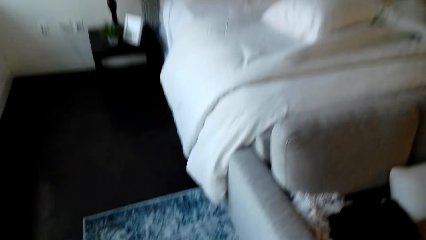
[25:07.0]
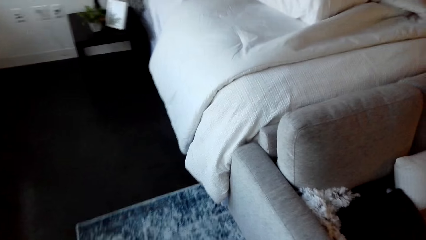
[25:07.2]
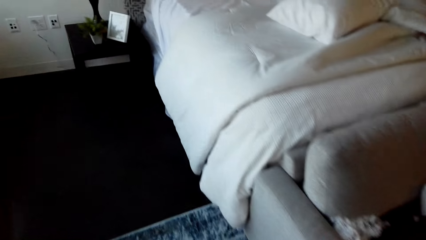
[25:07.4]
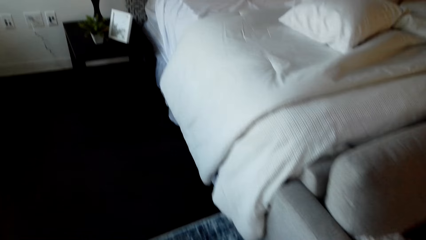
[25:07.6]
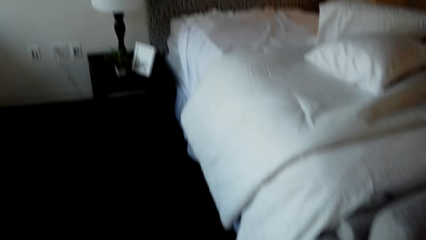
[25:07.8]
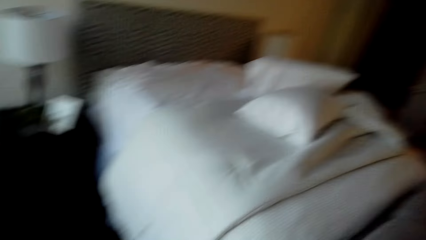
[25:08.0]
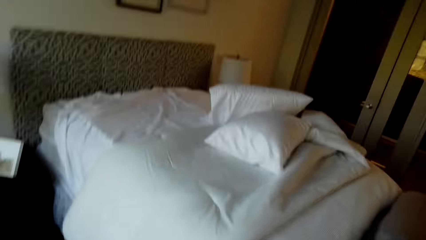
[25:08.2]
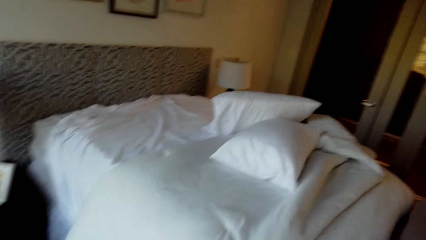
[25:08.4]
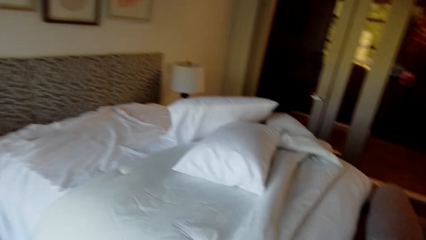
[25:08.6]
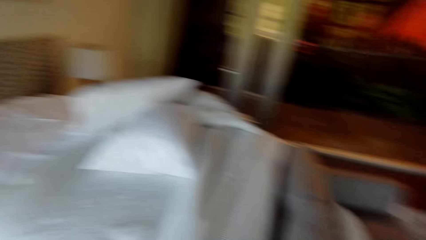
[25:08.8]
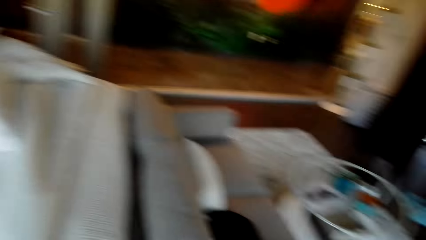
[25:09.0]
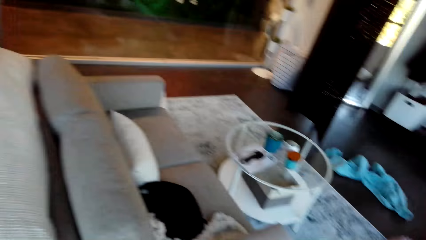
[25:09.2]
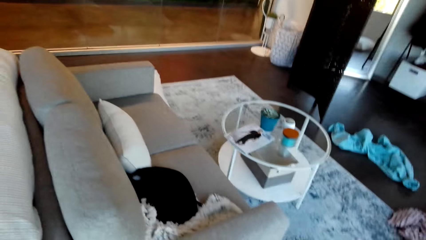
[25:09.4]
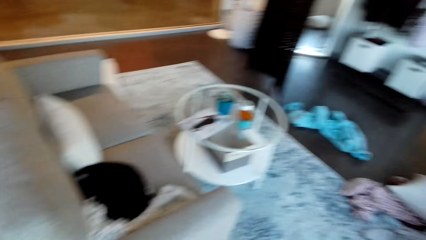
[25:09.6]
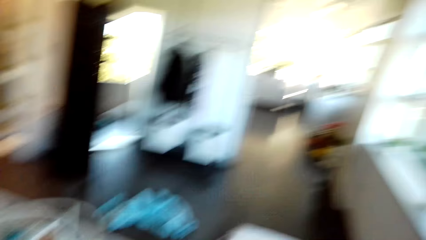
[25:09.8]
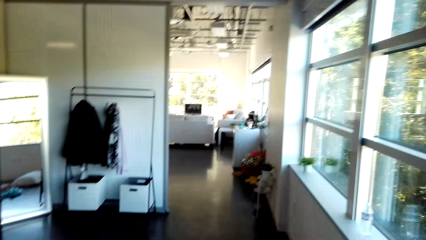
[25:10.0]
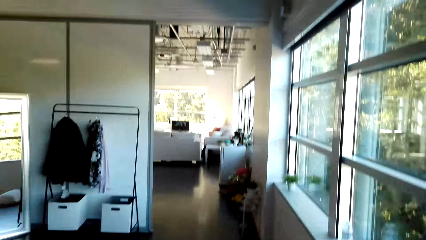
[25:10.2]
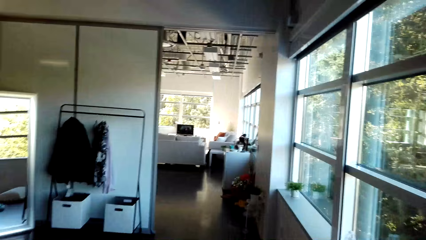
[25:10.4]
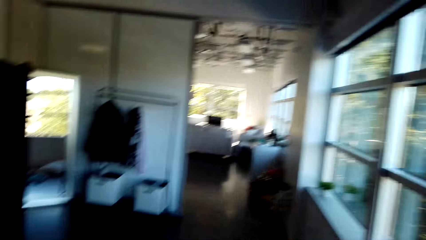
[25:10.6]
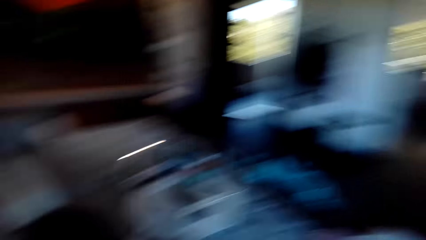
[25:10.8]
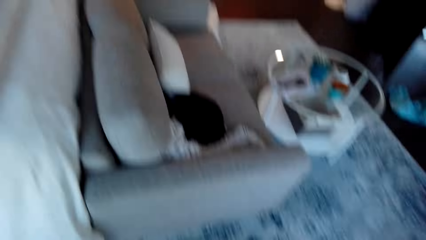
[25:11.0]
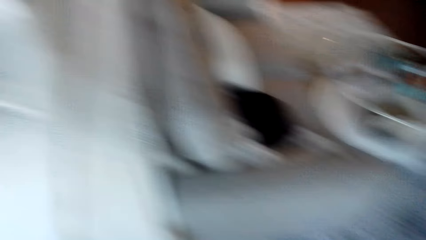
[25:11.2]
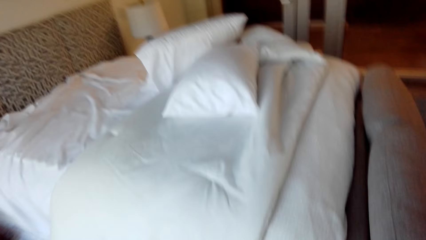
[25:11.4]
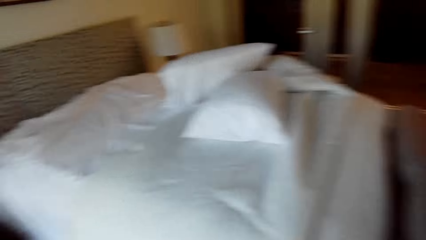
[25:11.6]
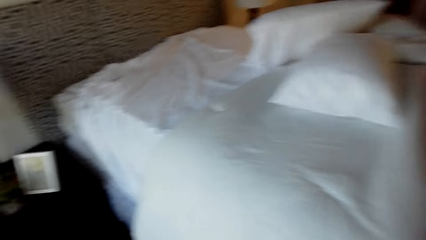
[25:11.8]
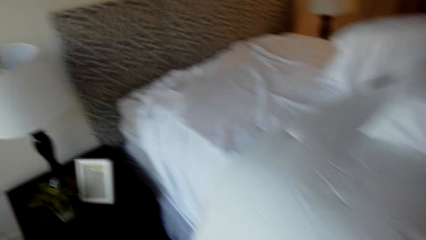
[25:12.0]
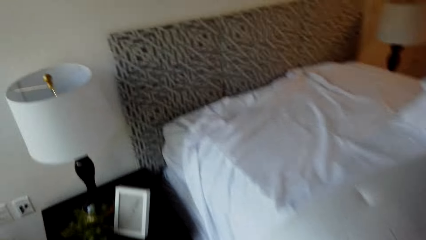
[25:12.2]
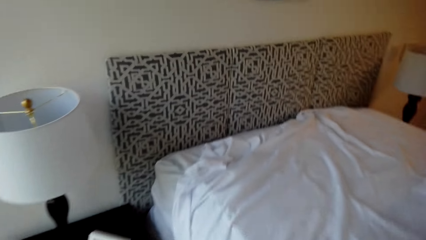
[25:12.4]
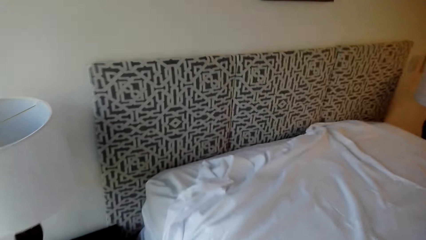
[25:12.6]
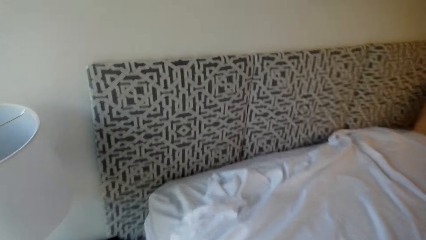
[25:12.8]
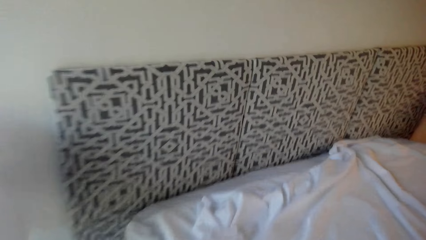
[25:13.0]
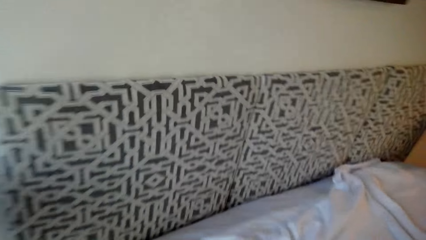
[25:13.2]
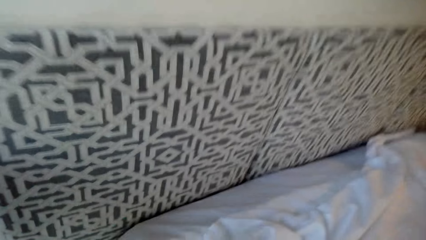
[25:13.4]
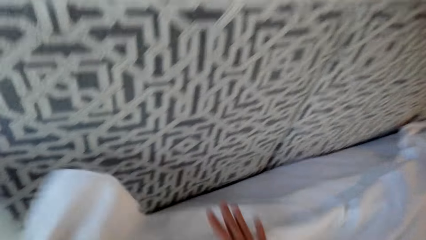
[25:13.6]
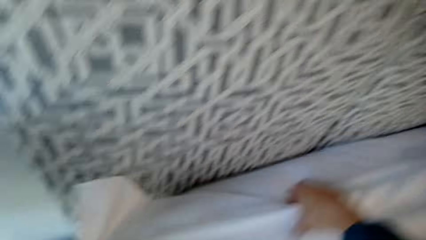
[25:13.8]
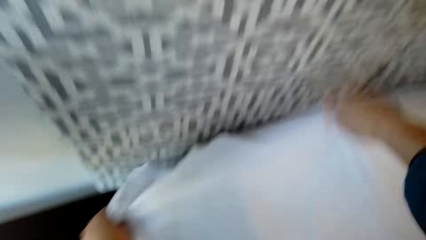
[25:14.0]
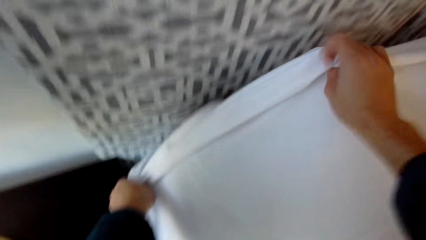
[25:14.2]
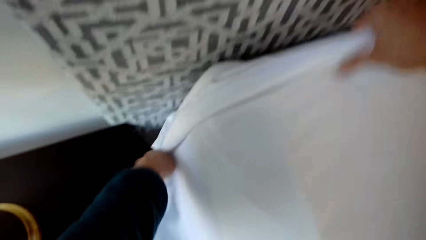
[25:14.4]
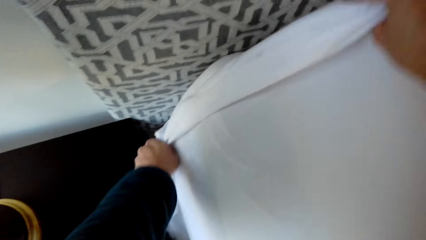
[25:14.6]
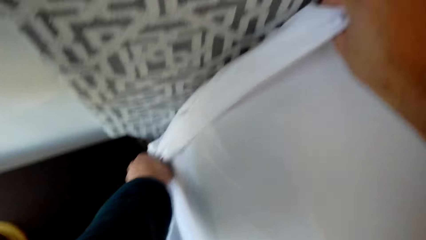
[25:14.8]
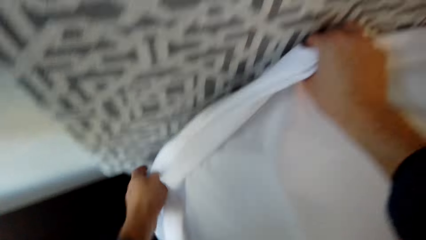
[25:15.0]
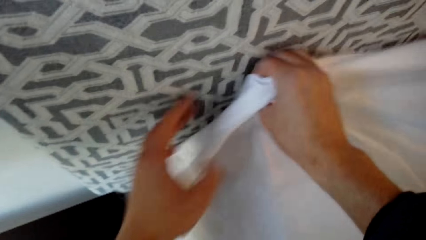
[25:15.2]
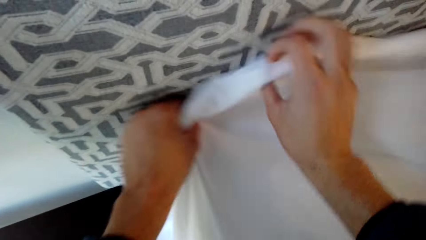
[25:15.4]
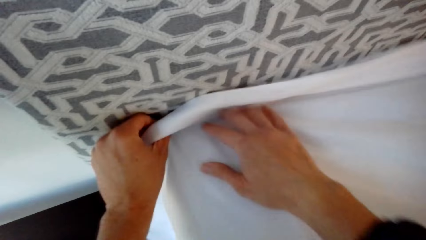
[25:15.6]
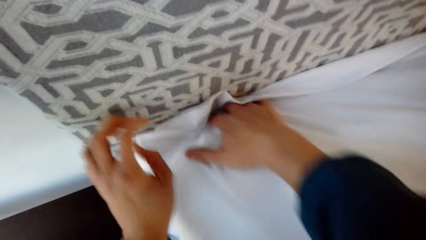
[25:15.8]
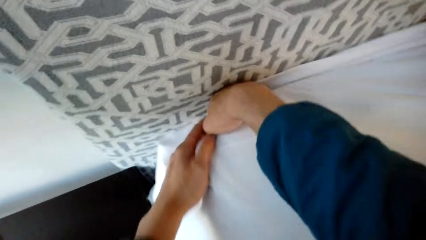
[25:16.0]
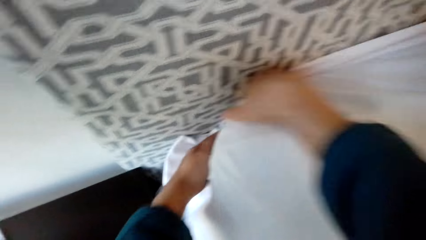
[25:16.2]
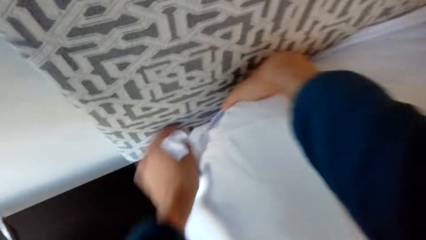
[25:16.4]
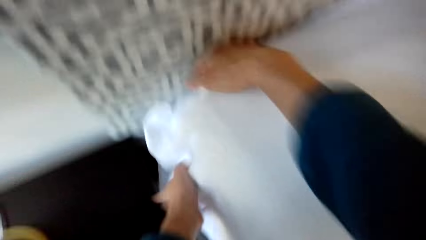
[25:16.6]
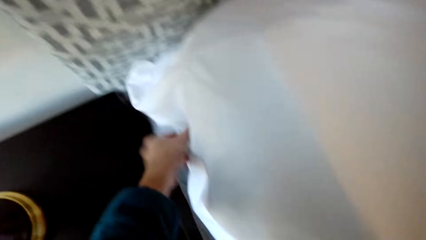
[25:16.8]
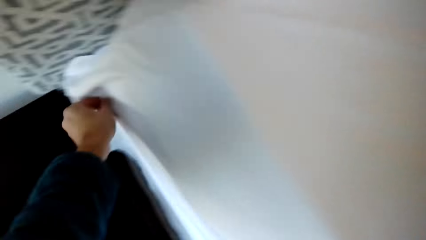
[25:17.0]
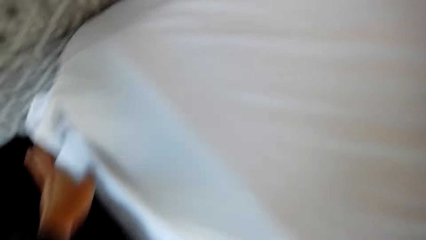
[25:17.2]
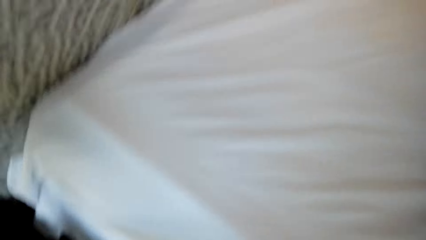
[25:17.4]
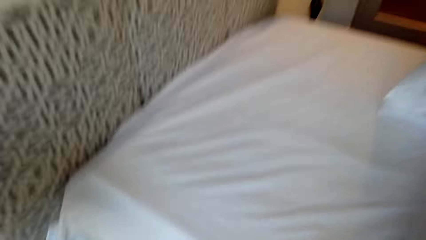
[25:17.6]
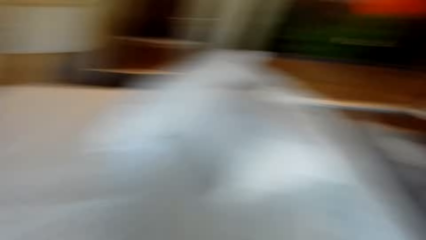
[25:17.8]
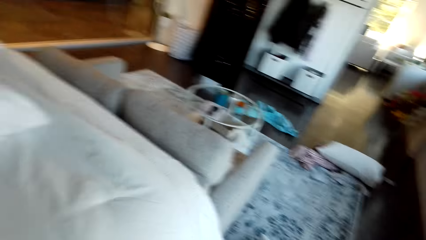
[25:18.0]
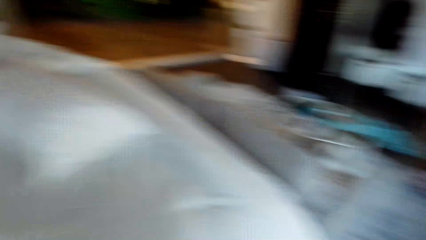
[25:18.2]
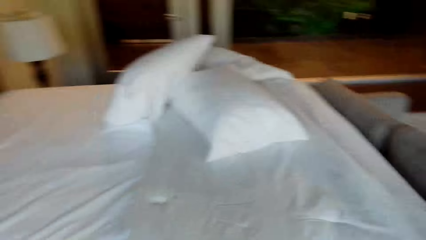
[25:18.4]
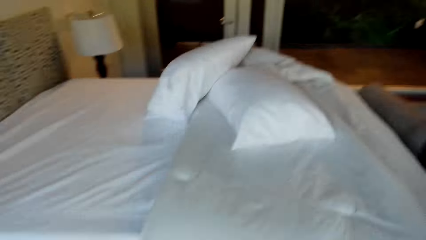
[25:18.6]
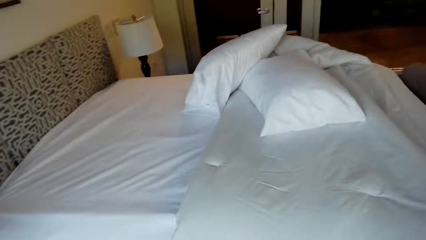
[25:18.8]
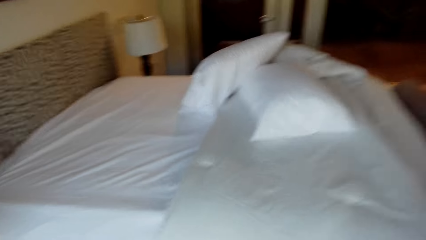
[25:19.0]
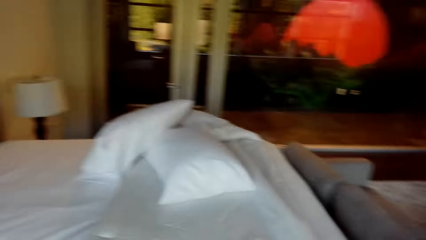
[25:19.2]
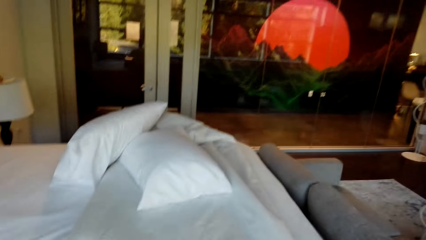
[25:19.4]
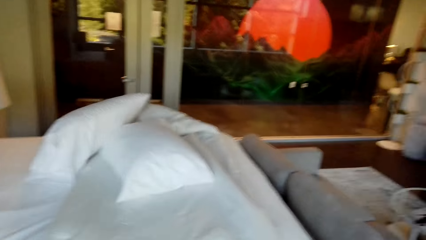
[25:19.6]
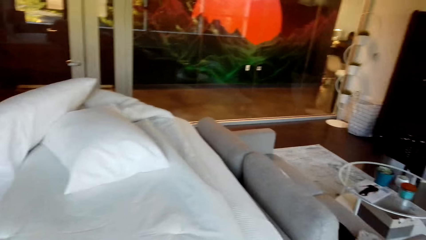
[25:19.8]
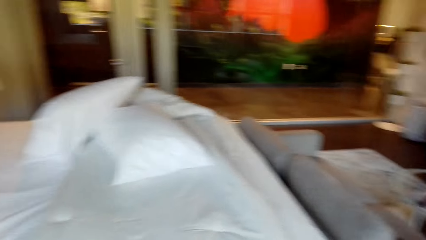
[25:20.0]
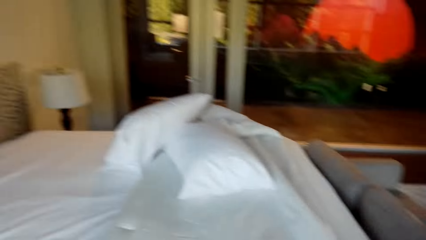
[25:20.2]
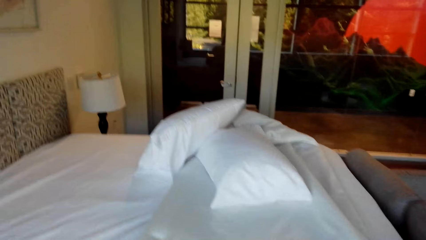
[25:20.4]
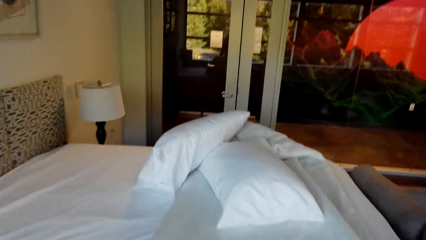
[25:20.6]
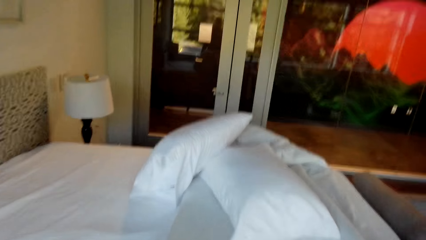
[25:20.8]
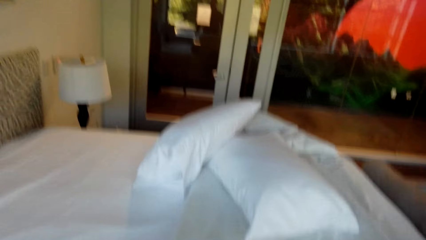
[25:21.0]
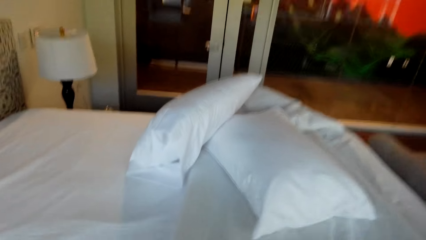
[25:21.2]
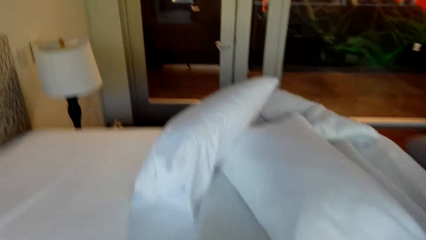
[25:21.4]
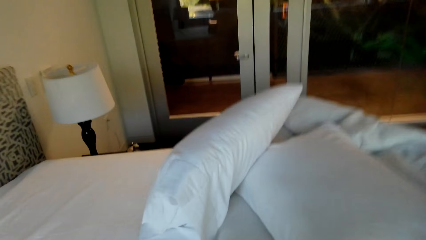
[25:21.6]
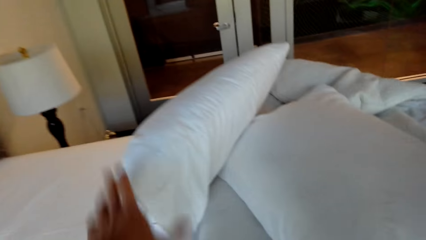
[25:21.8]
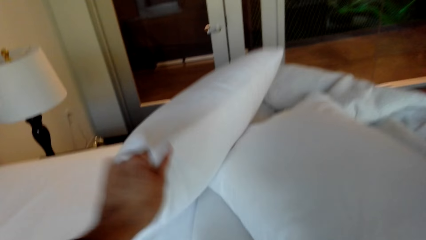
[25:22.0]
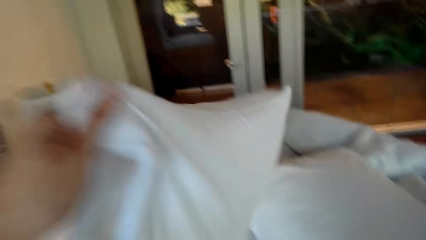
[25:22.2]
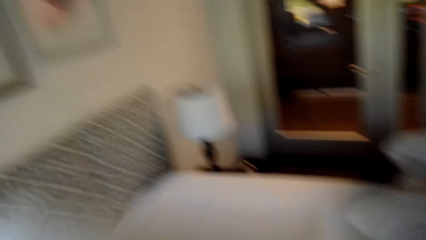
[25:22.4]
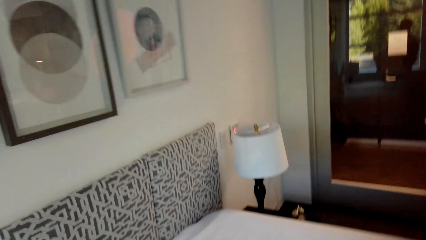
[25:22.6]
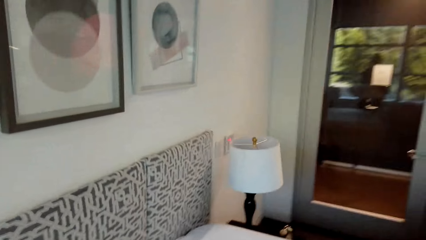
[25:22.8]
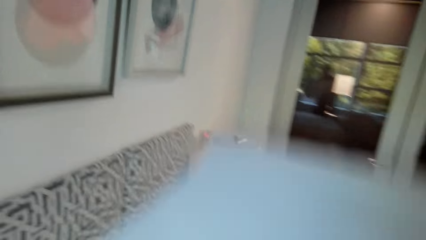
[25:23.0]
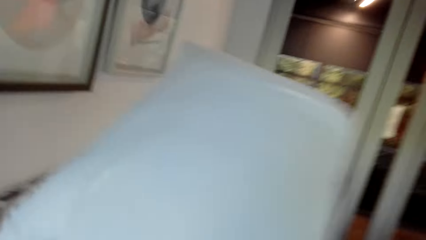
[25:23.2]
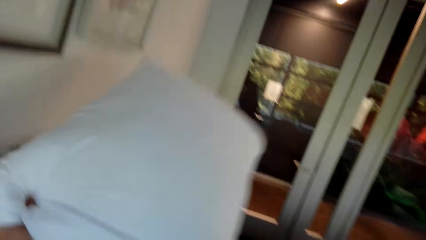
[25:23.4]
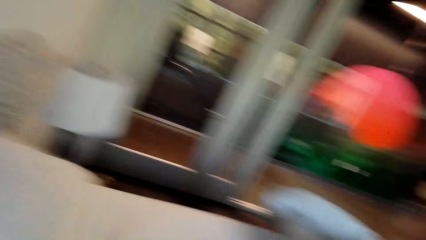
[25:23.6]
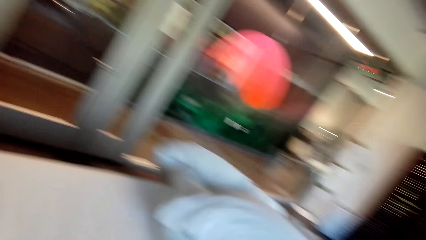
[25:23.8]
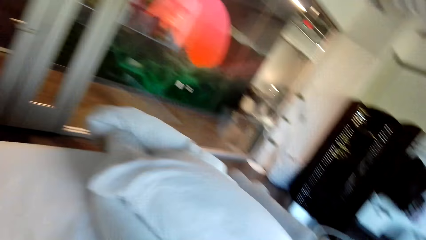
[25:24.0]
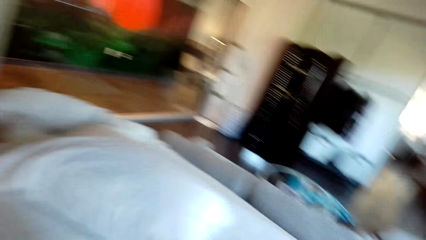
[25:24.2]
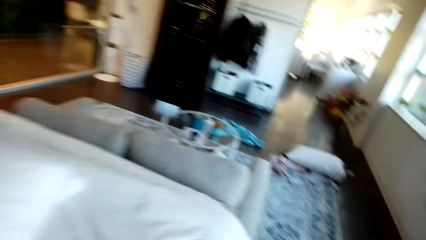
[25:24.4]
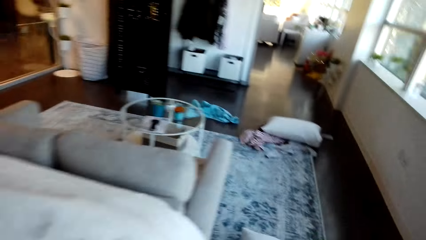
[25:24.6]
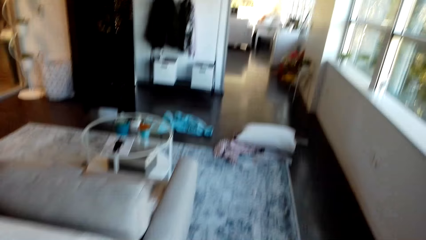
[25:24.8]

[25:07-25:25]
The camera wearer spreads the sheet. They arrange the pillow on the bed.
